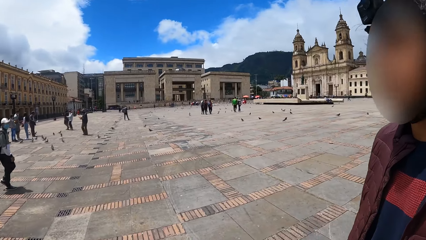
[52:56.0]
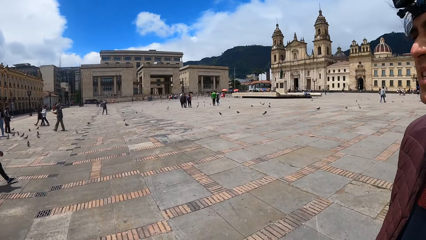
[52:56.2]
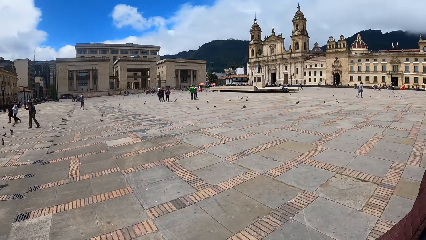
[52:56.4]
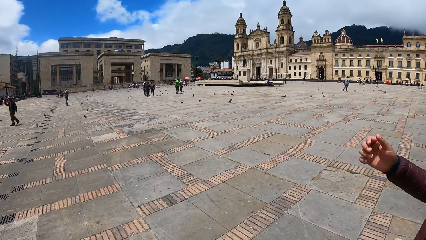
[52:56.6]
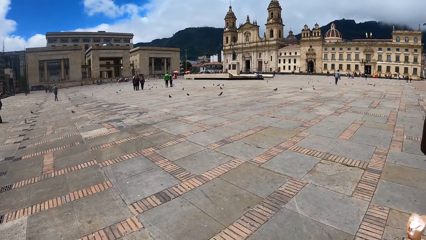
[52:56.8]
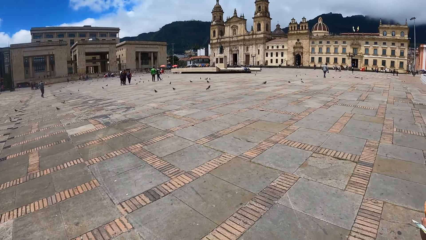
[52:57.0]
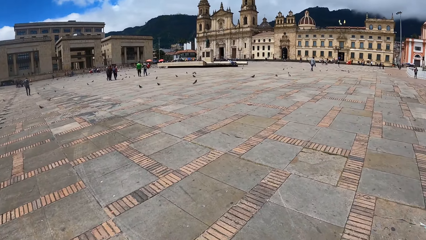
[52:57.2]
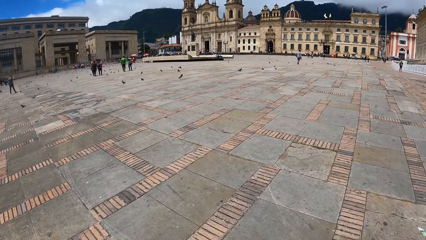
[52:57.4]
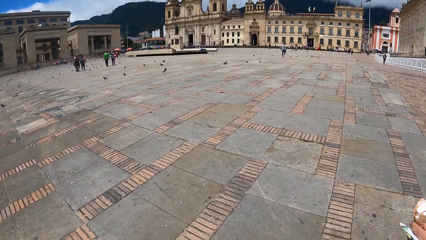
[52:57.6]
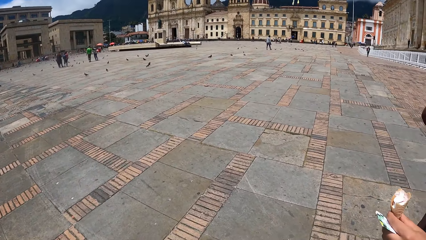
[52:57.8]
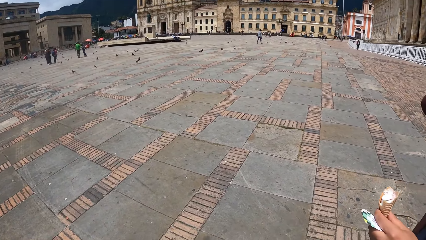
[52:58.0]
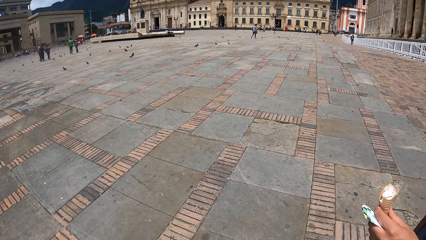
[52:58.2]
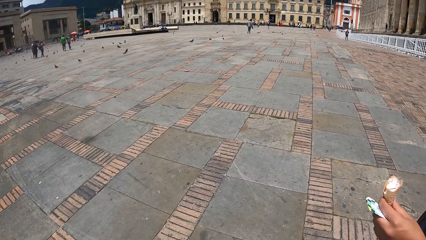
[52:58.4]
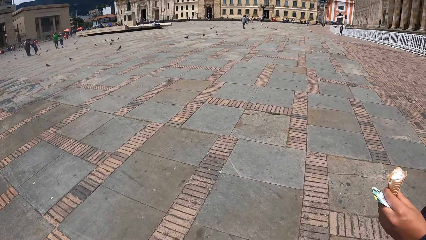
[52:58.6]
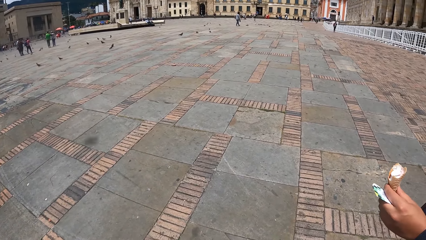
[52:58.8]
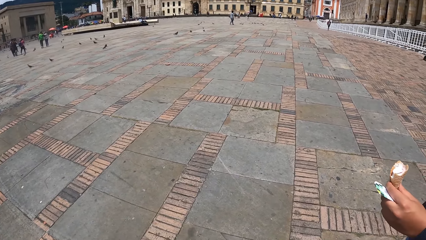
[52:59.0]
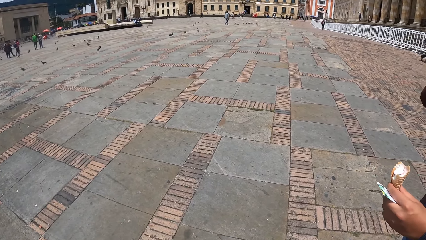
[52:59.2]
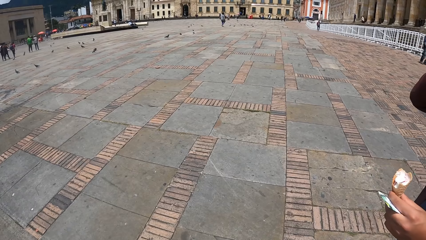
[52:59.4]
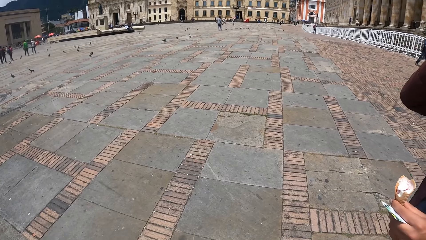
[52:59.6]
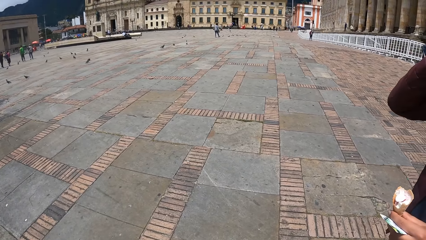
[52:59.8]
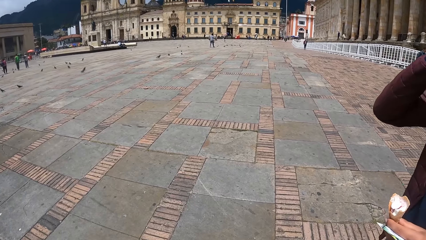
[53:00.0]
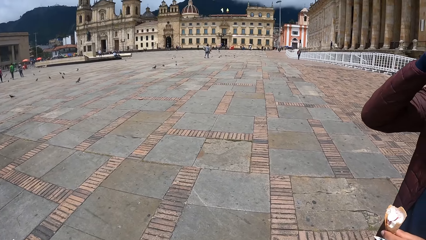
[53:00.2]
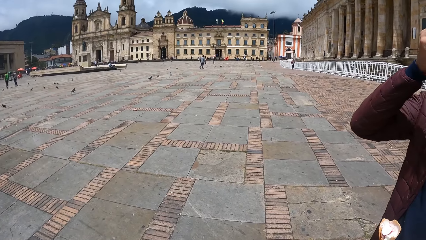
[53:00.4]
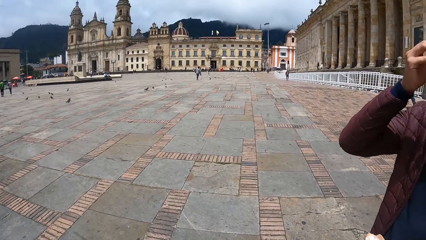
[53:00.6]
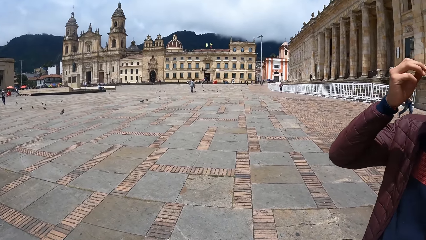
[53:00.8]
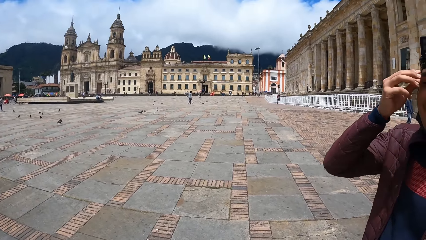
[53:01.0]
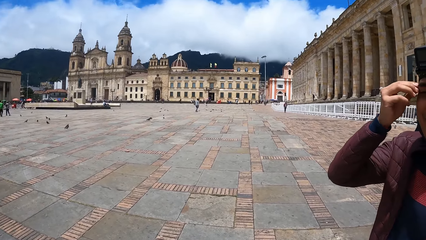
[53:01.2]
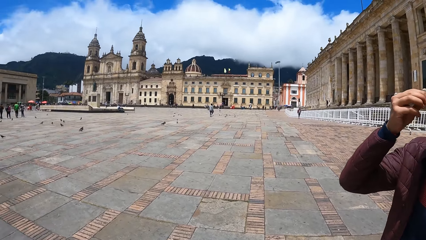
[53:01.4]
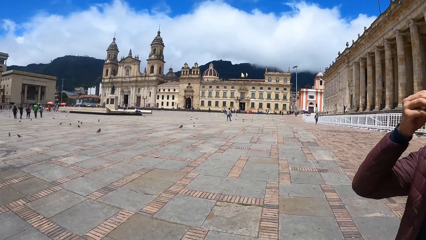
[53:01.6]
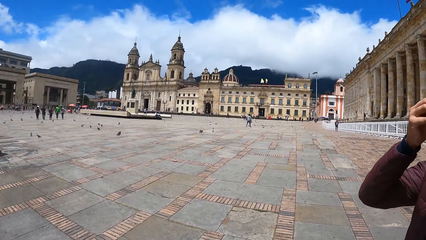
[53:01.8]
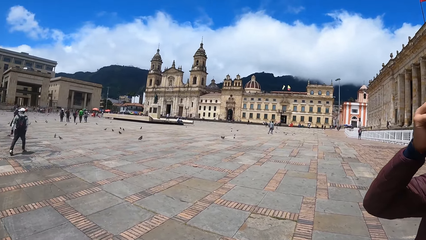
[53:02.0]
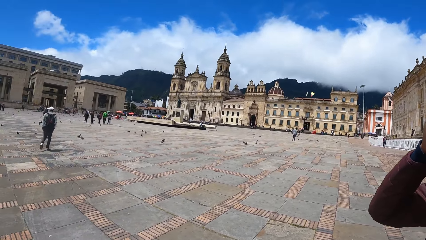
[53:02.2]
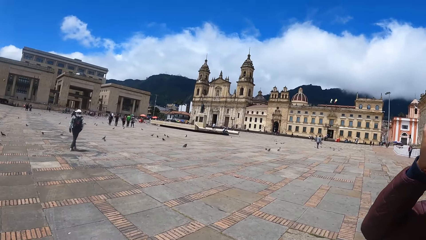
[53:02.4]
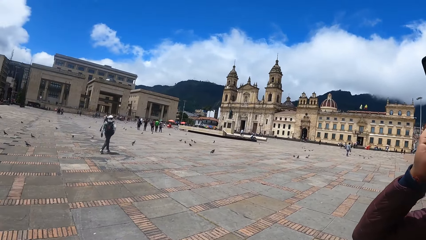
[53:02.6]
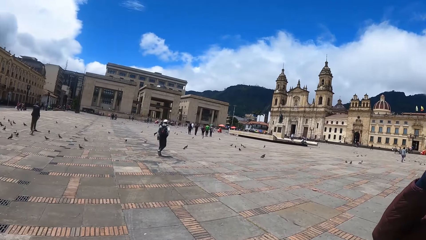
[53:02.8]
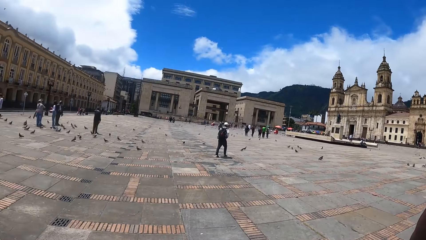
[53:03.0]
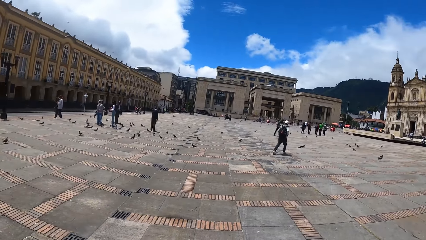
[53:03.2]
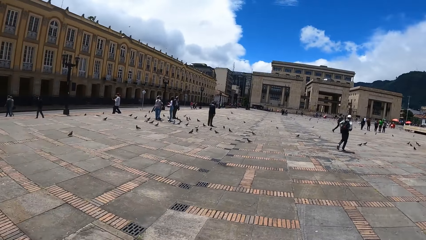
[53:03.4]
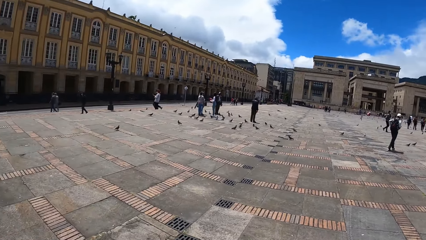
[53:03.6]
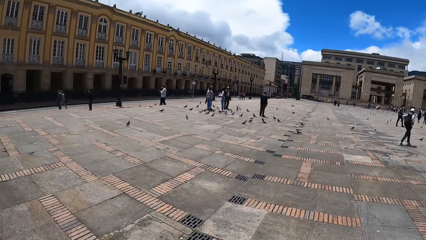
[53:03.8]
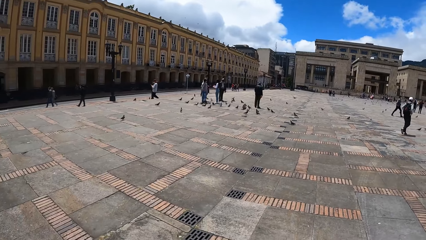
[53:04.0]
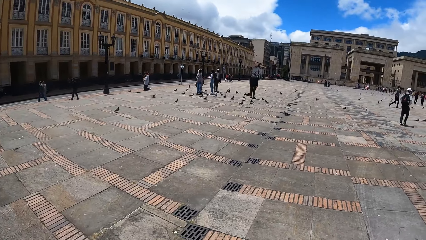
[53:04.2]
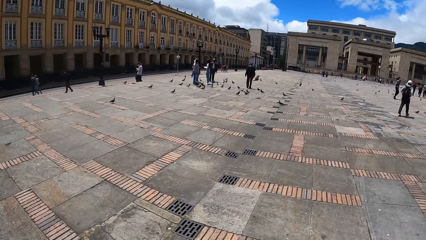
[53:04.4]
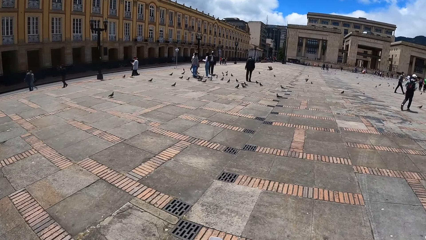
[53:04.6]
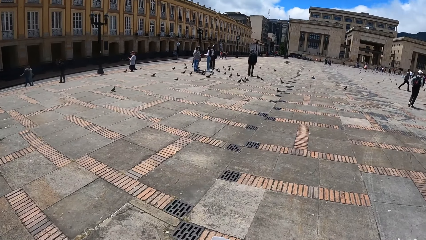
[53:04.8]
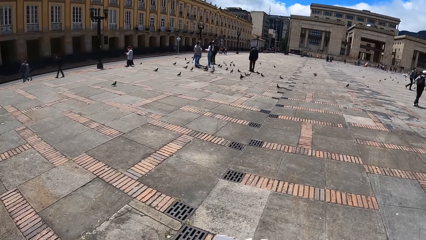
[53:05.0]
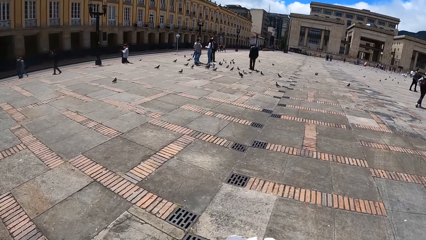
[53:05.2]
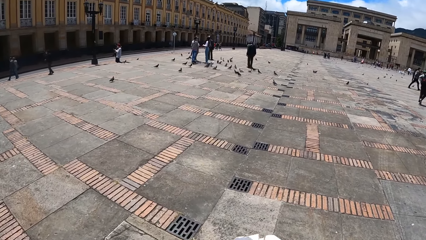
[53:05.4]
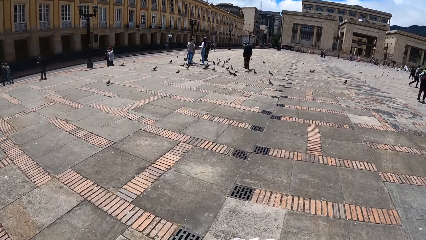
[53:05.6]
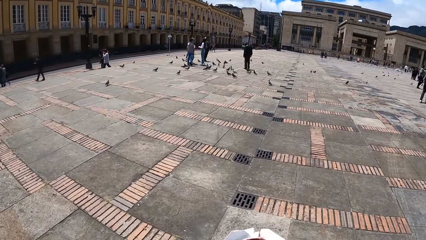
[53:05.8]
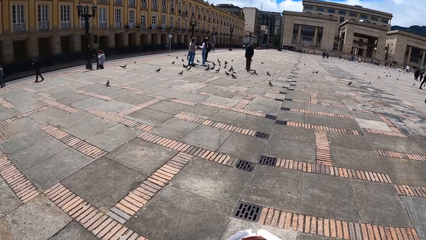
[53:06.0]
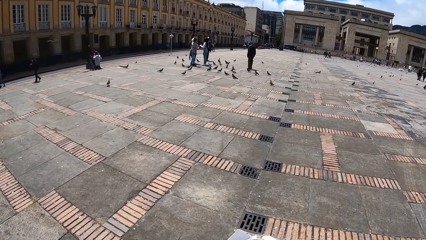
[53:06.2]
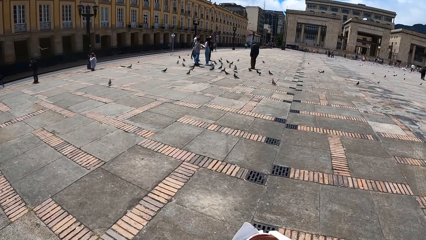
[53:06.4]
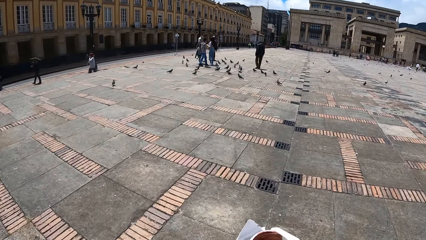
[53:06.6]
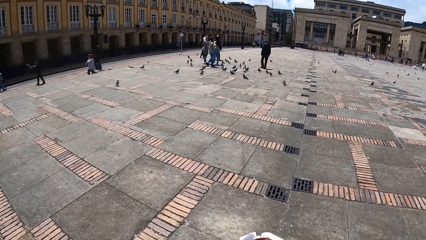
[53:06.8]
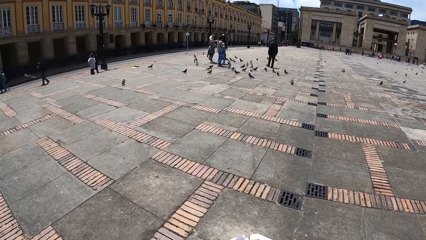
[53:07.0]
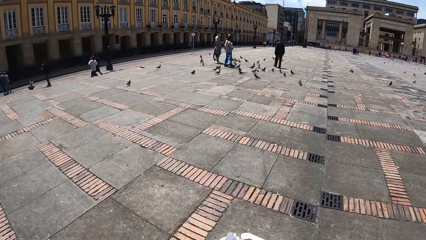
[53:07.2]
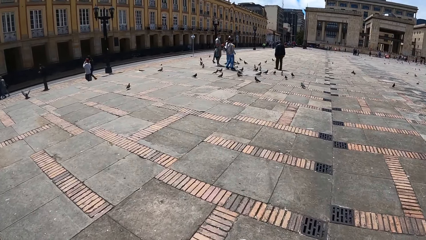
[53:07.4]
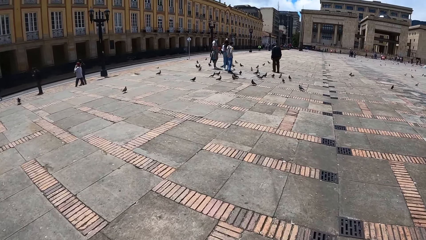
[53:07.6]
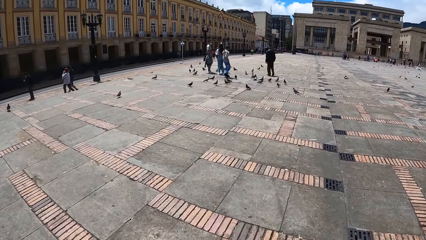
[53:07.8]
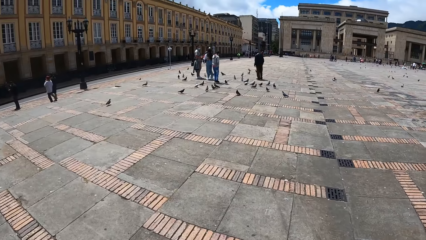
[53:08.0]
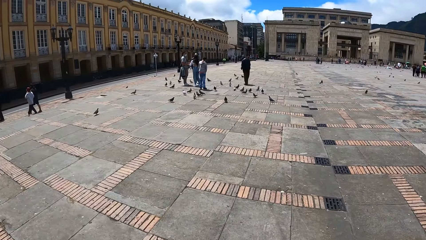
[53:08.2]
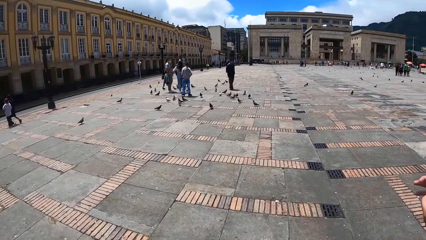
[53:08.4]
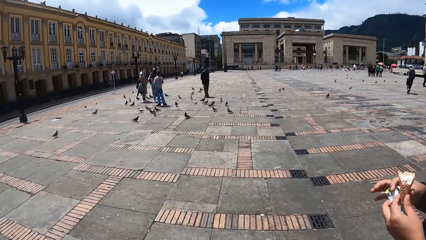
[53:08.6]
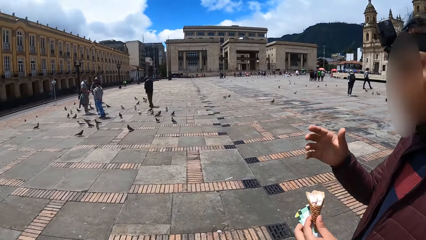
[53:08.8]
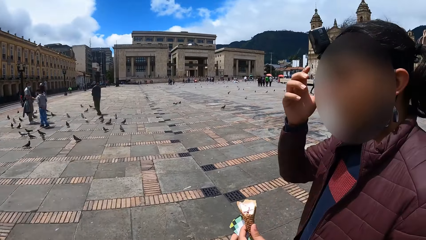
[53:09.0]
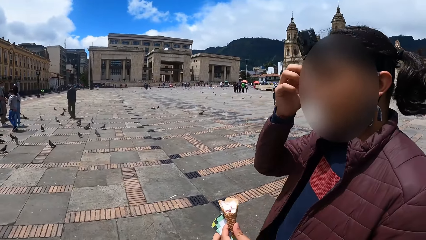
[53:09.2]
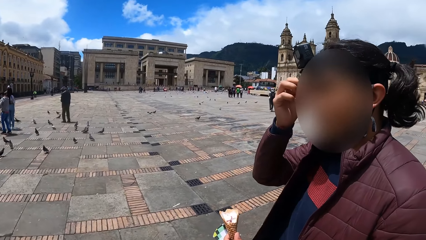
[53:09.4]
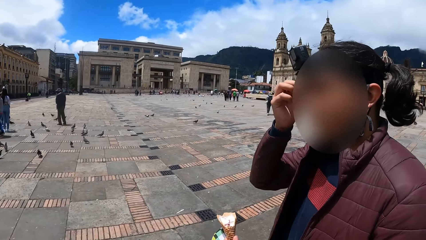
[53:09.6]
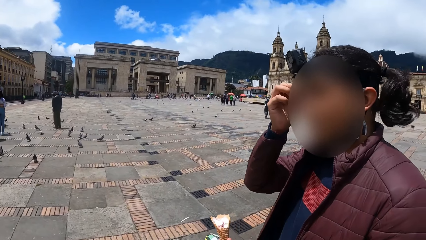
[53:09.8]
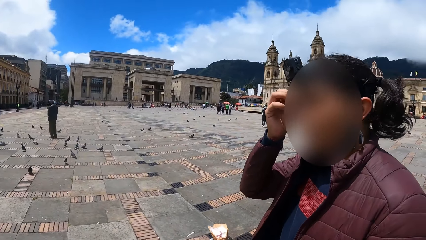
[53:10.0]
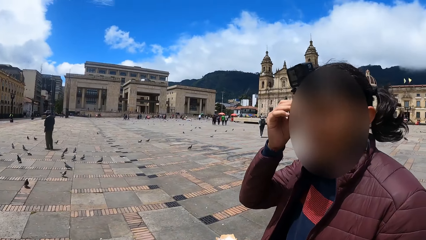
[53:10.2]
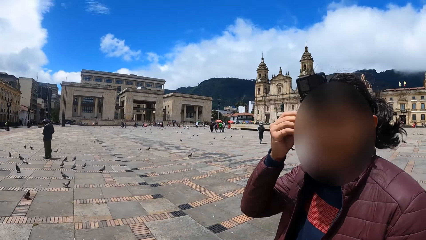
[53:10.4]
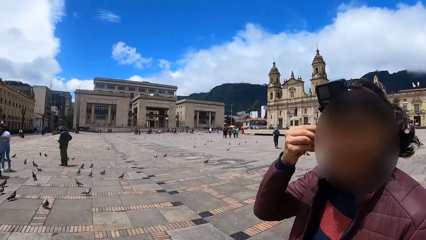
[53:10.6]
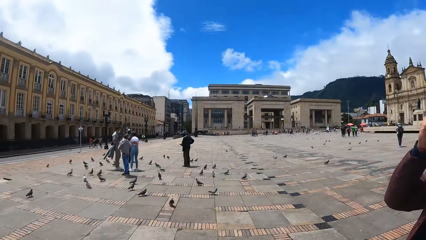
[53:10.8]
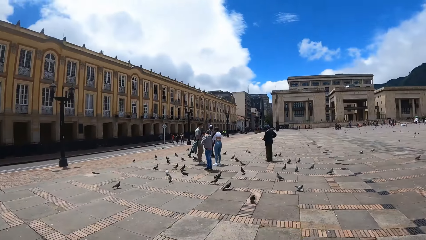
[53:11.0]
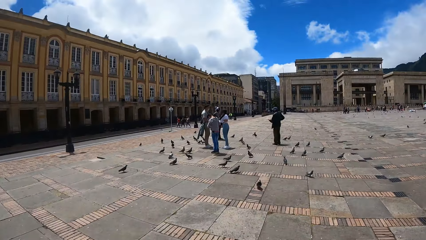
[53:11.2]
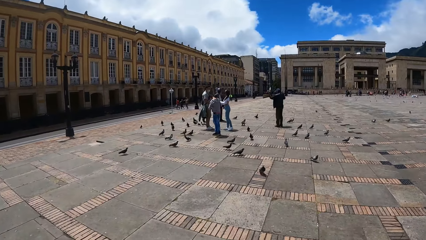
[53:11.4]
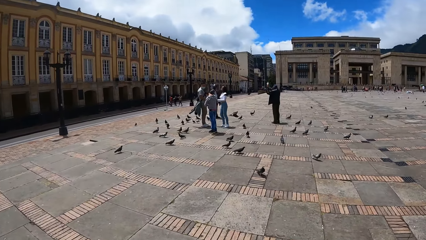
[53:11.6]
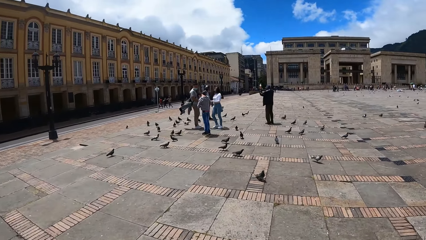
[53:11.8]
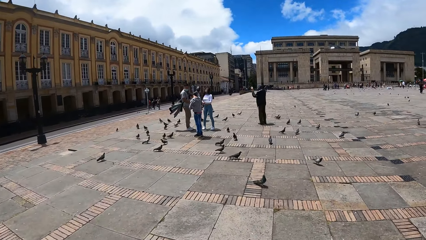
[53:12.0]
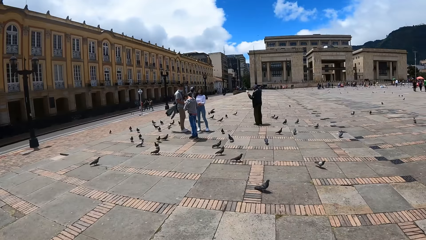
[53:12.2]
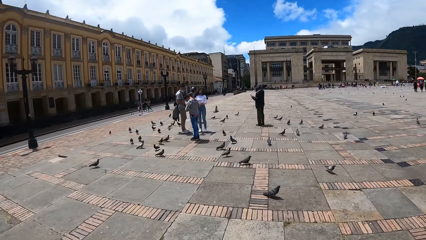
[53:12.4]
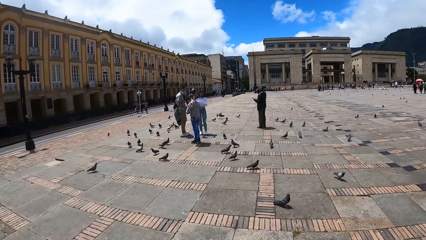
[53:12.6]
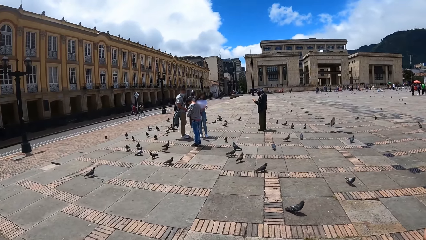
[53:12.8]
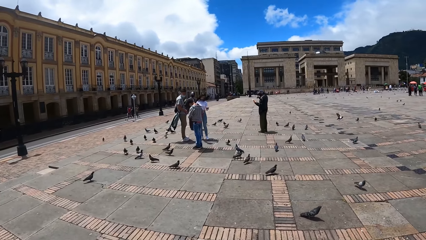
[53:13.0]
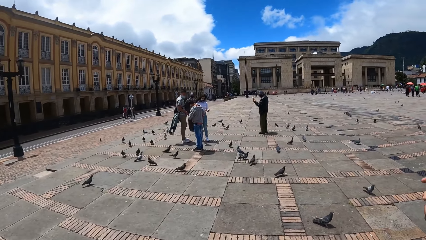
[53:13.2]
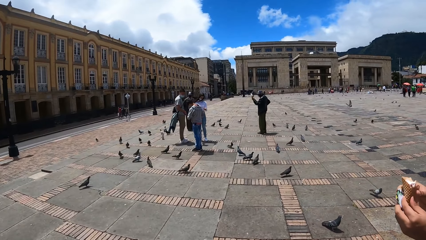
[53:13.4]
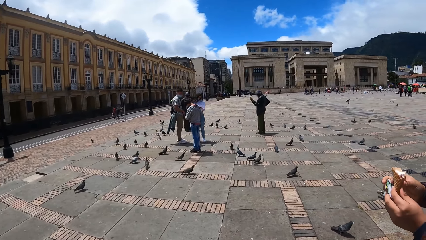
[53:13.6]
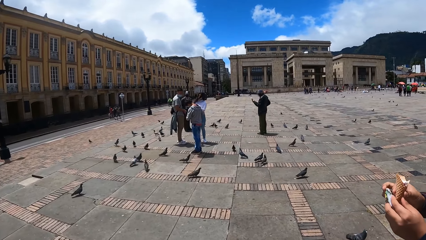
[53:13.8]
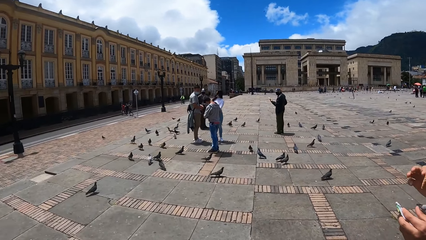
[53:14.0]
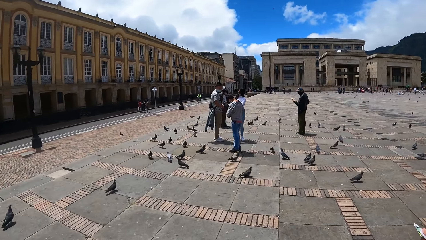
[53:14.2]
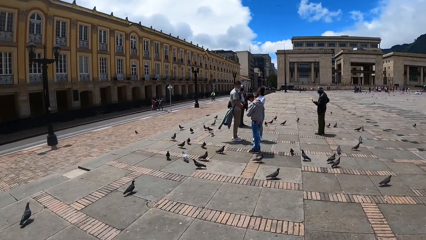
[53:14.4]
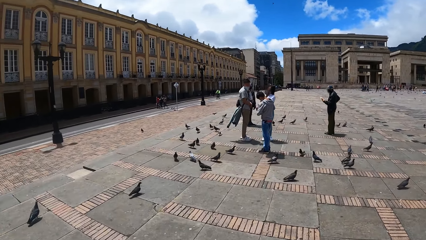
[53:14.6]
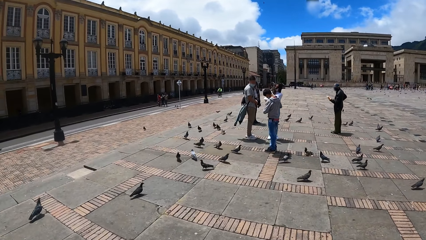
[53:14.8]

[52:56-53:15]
The camera wearer looks around the birds. A man holds a camera. The camera wearer looks around the birds. They walk on the sidewalk. The man holds the camera. The camera wearer walks on the sidewalk.
